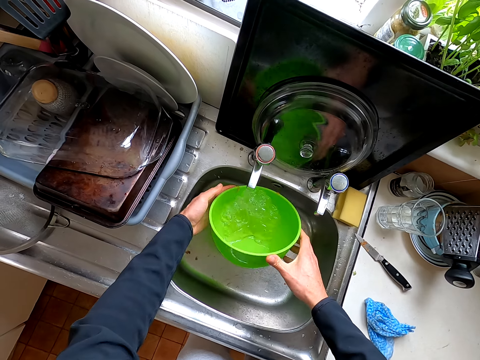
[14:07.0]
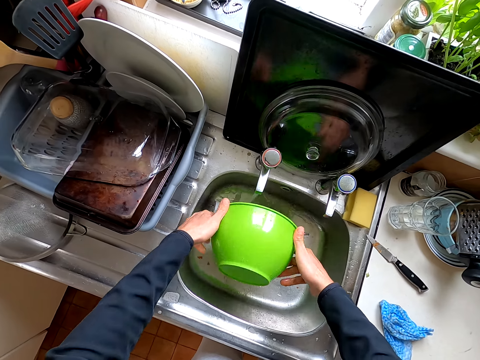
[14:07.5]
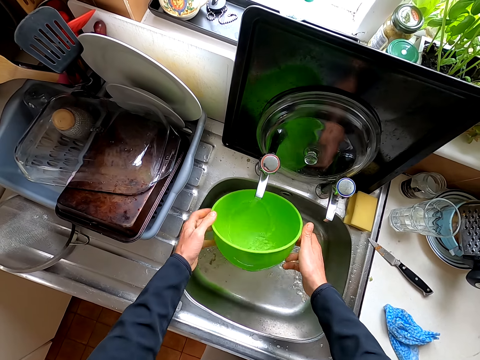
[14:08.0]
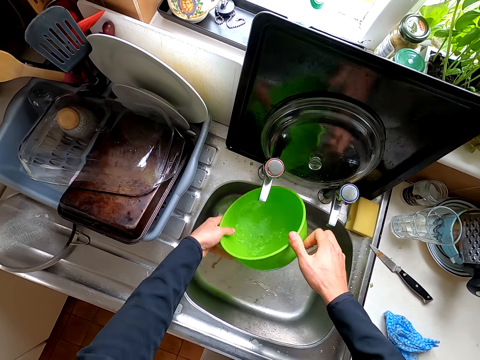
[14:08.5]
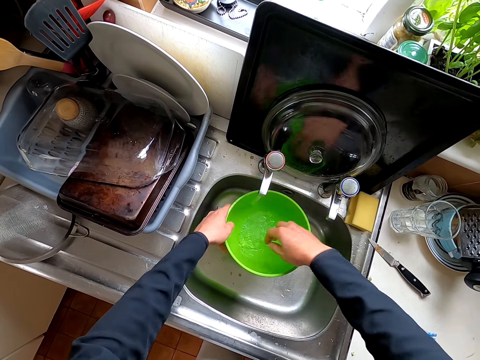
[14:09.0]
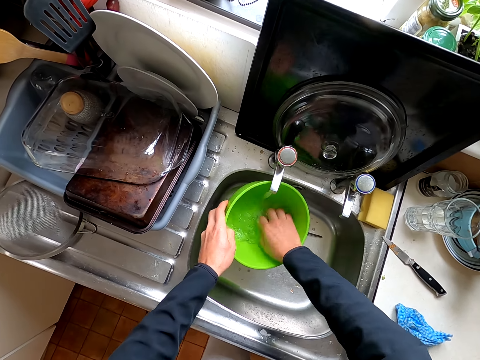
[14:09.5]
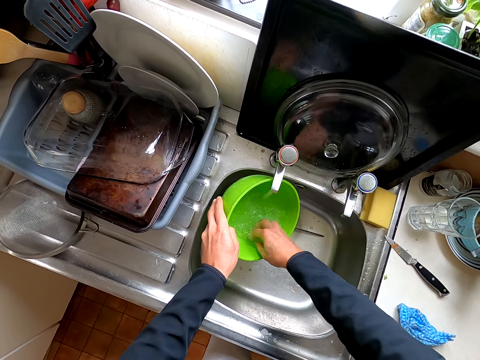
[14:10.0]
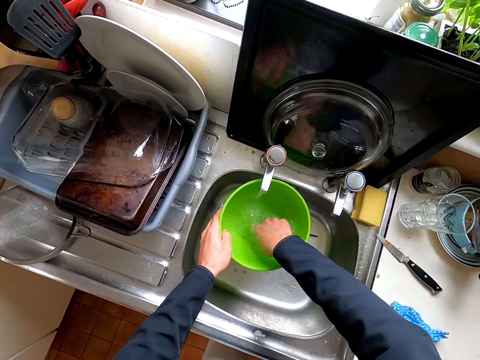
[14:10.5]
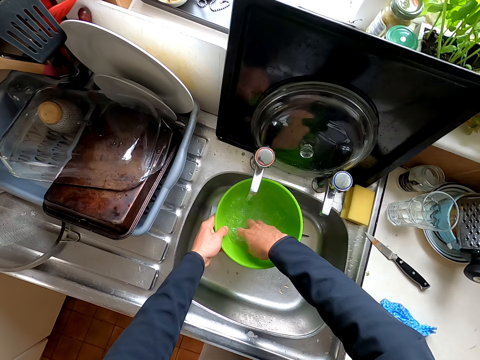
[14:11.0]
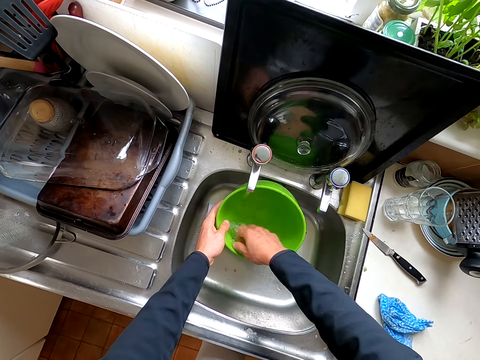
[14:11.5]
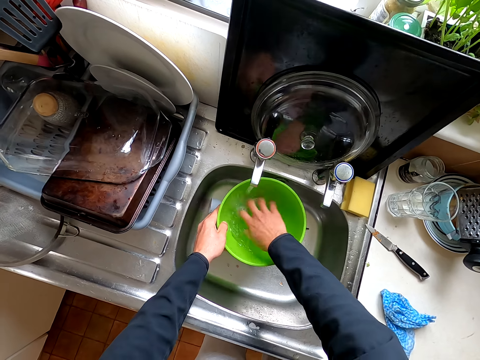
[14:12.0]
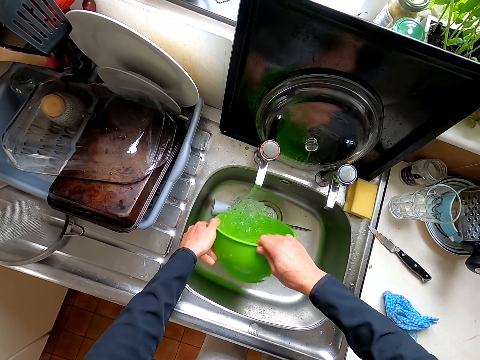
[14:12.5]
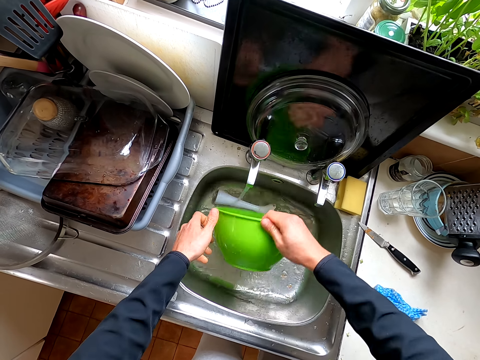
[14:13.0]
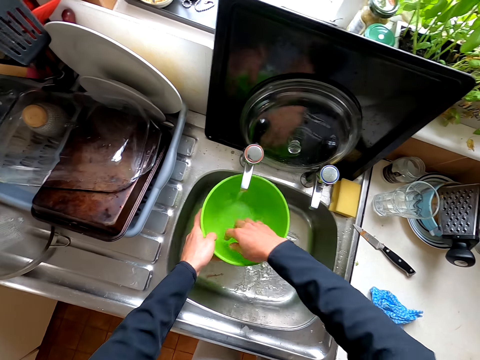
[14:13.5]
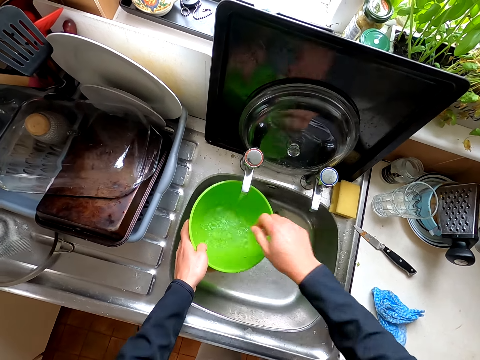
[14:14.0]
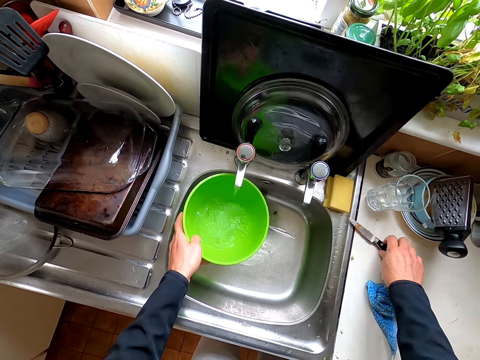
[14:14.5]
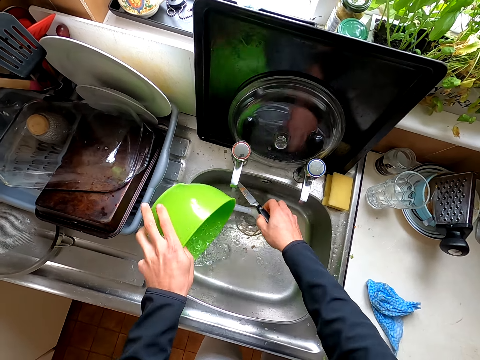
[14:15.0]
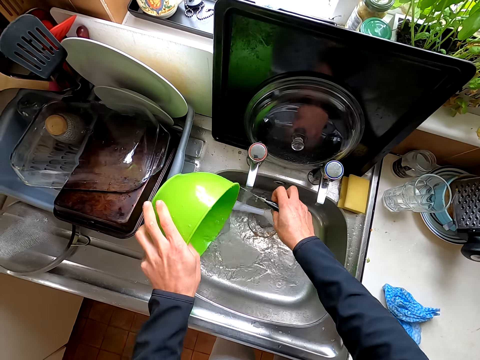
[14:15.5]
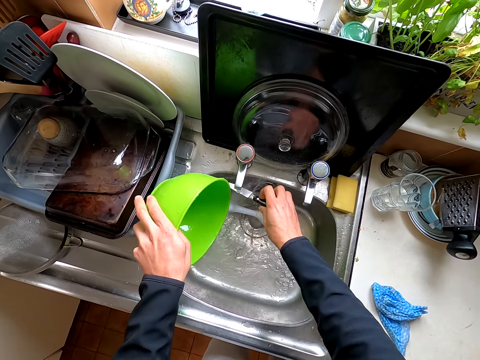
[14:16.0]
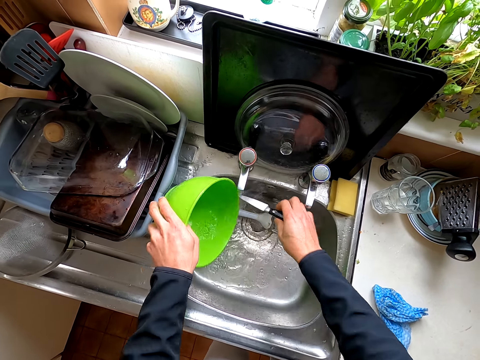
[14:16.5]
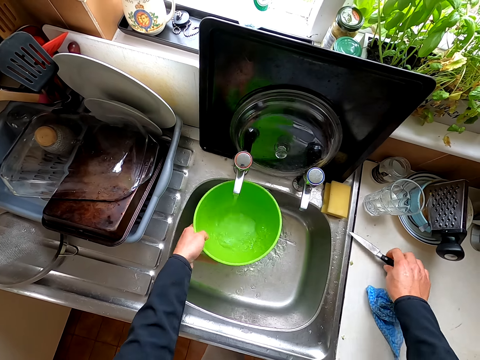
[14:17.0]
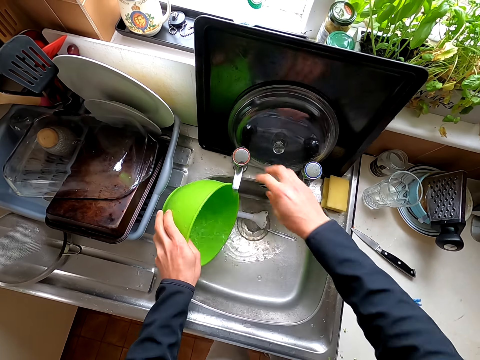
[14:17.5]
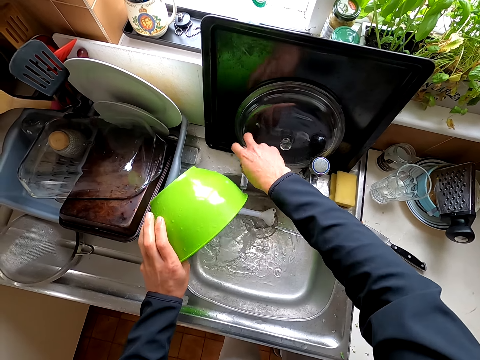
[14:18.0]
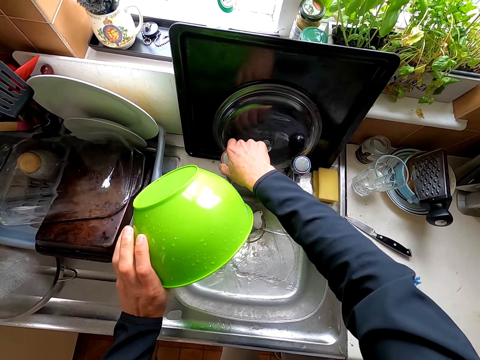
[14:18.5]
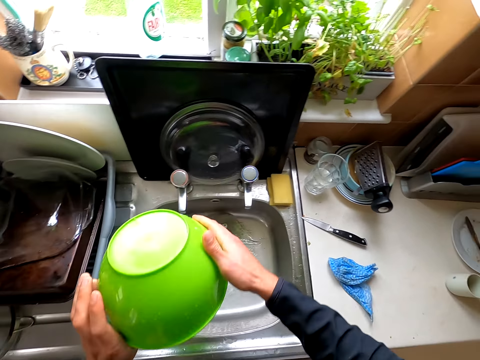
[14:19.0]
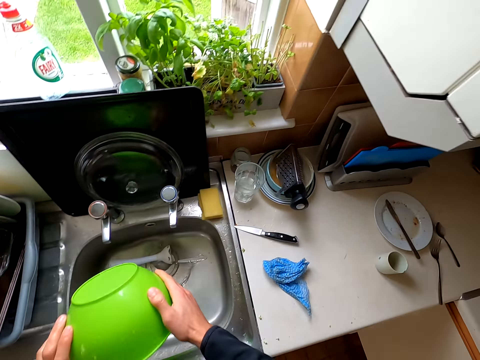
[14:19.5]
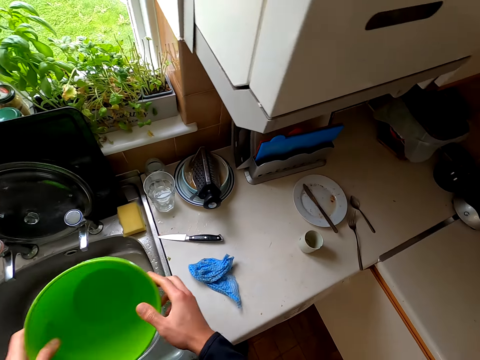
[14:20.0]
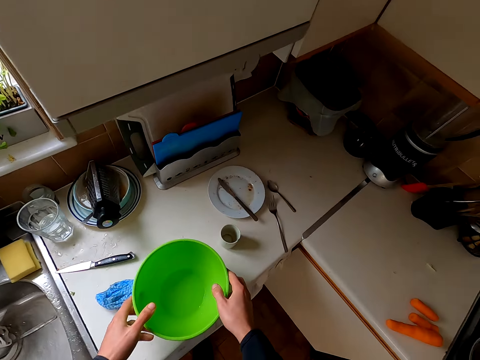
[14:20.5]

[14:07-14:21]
The camera wearer pours the water in the sink. They wash the bowl. They pour the water in the sink. They wash the bowl. They take the knife from the table. They rinse the knife in the sink. They put the knife down. They close the water tap. They shake the bowl.

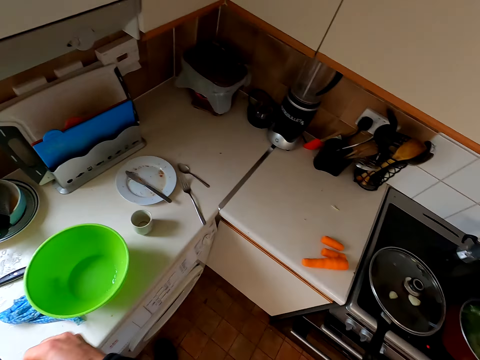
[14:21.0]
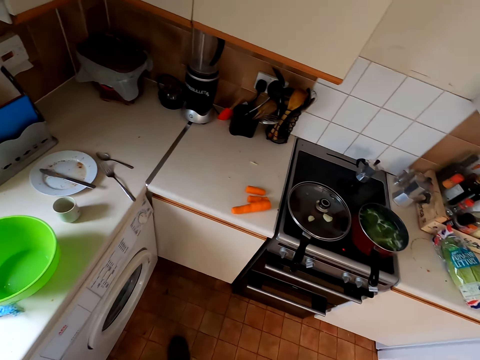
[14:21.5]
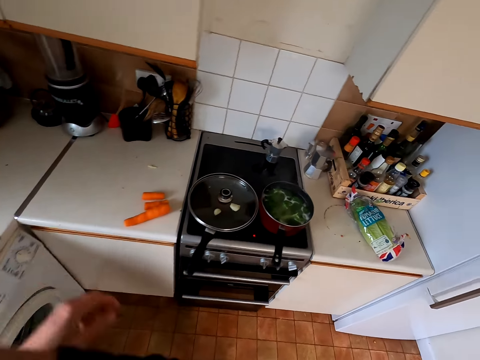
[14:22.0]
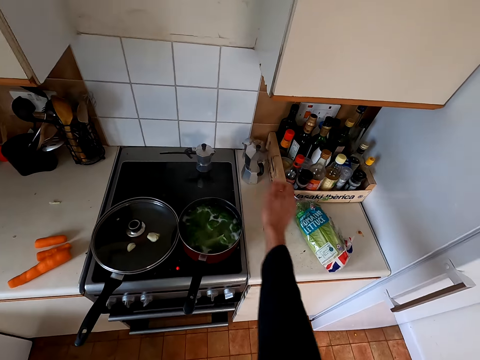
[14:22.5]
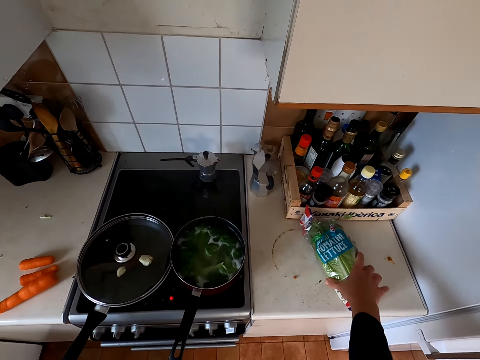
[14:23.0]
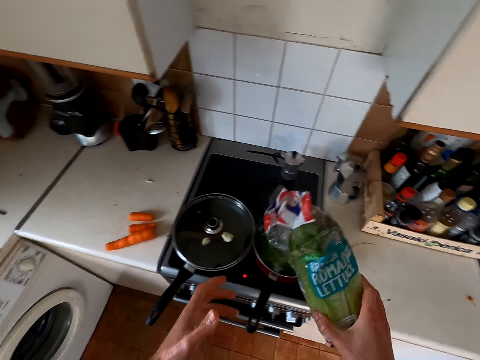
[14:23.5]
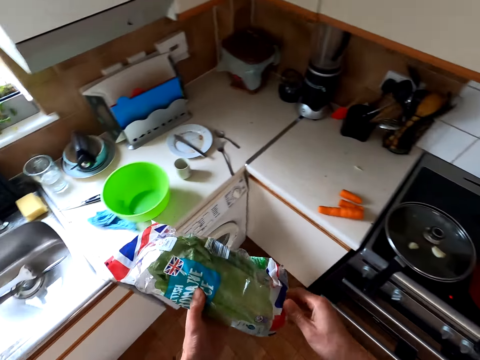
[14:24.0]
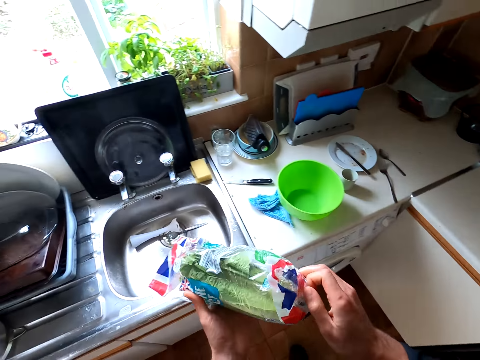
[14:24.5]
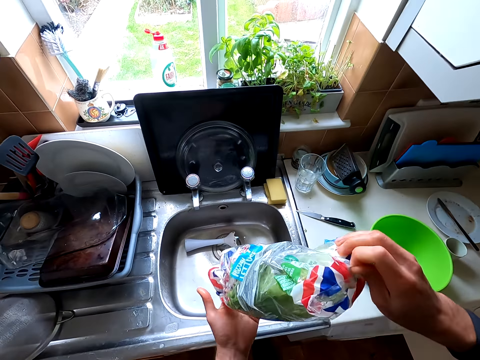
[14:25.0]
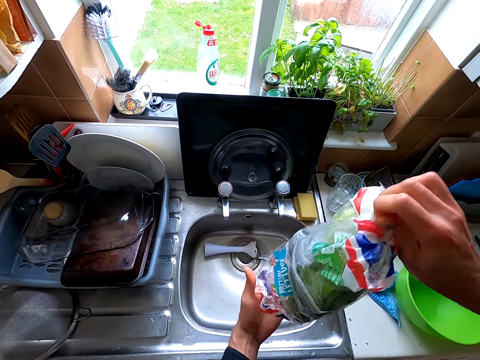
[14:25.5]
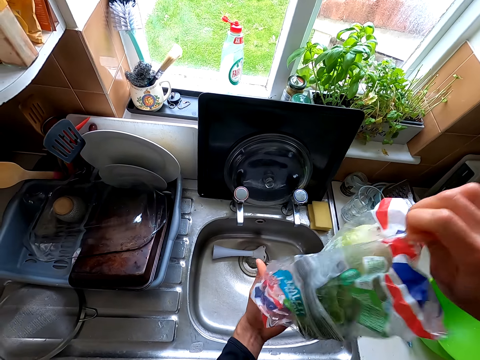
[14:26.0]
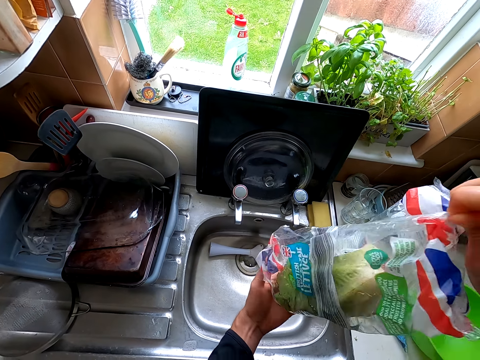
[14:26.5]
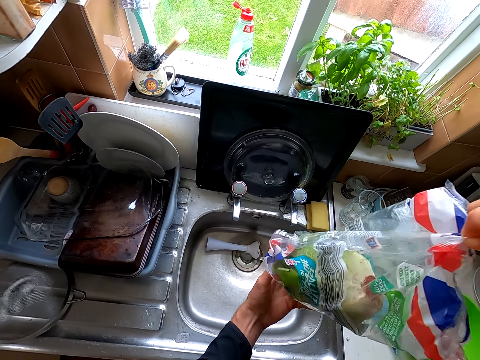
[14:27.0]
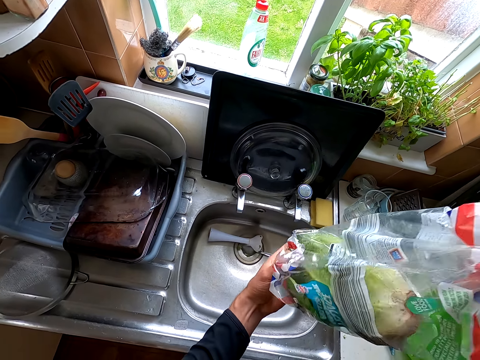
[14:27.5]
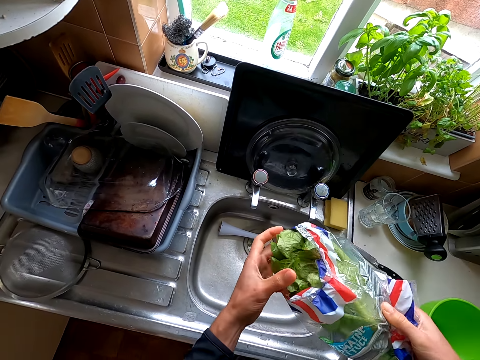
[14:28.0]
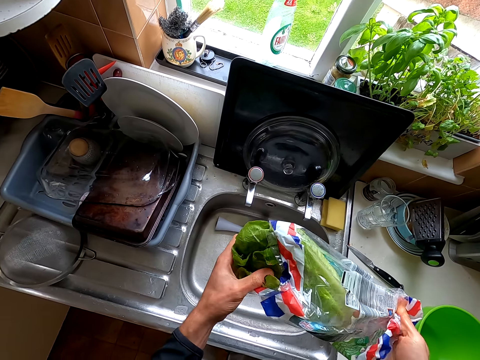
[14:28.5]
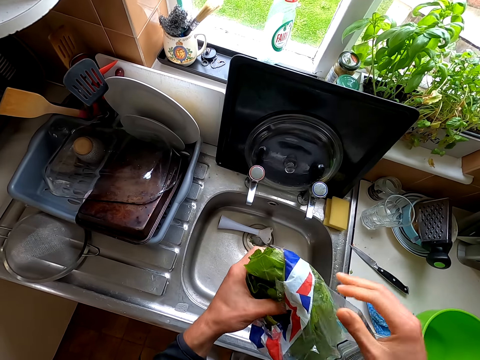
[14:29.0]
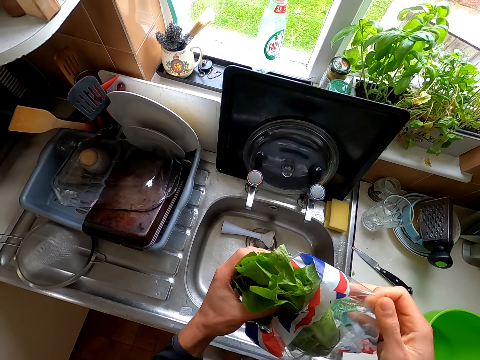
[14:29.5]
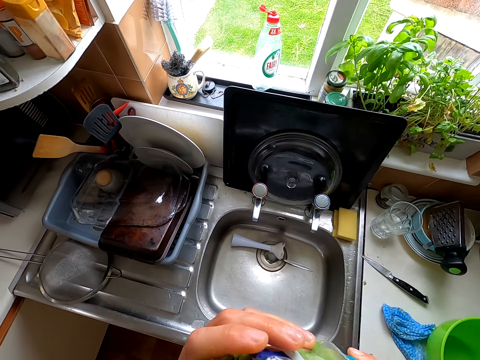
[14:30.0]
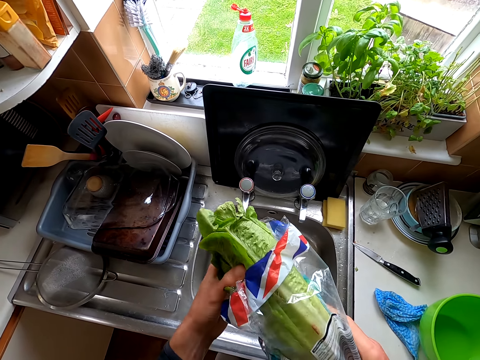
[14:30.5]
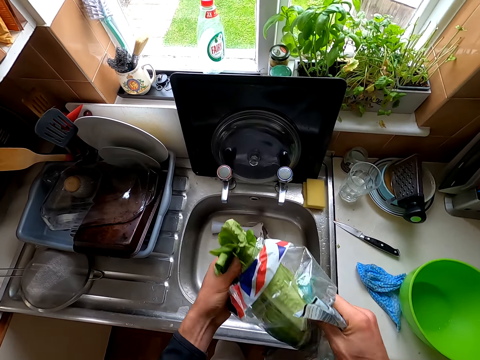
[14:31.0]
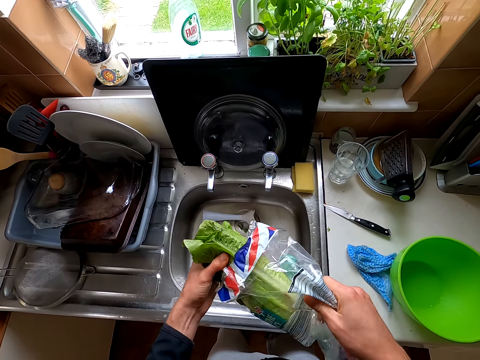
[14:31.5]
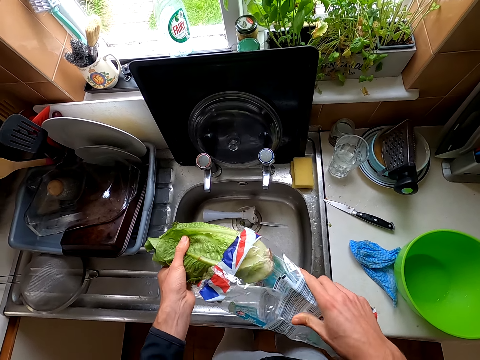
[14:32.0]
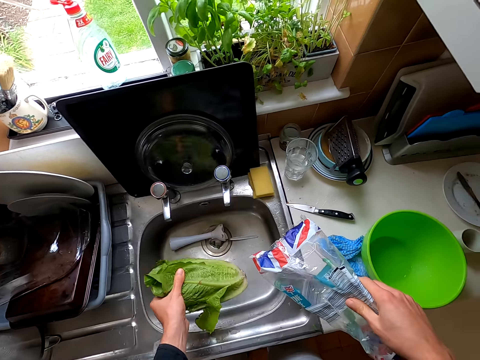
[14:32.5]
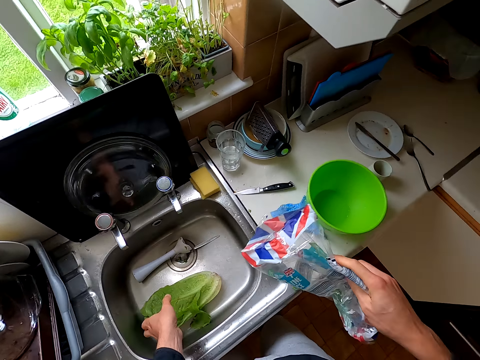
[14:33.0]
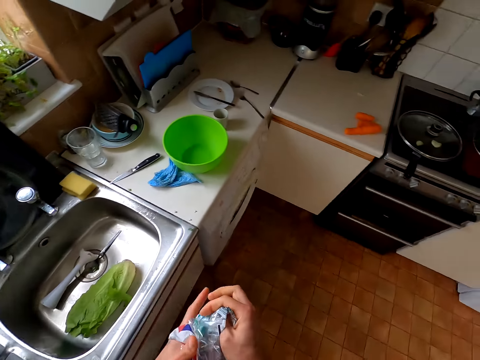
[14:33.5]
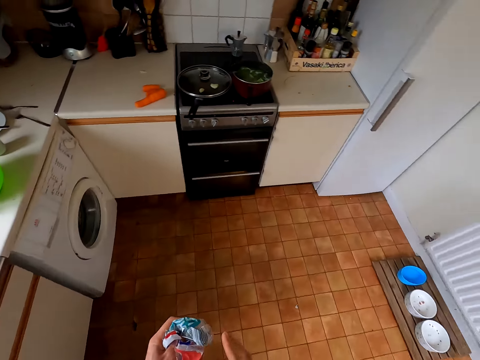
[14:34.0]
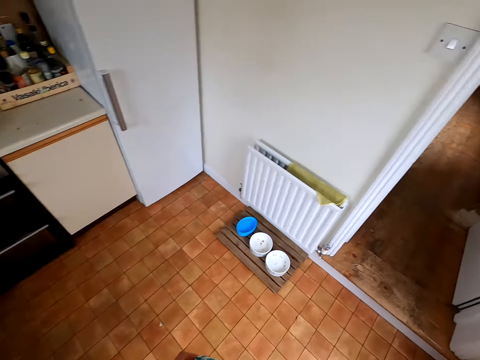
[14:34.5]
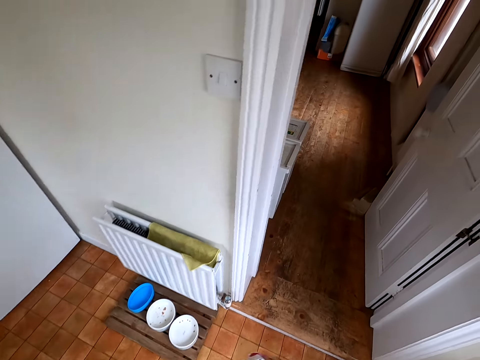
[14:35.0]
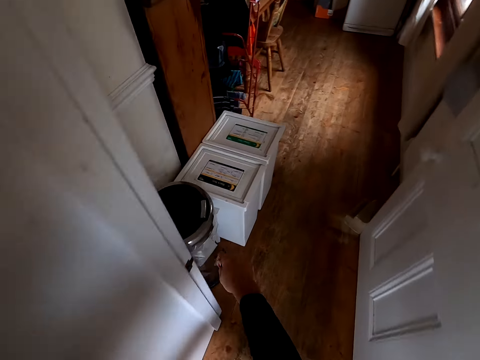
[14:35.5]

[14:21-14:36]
The camera wearer puts the bowl on the table. They pull the sweater. They pick up some wrapped up lettuce from the table. They hold the plastic paper. They remove the lettuce from the wrapping bag. They put the lettuce in the sink. They fold the paper. They walk to the dust bin.
